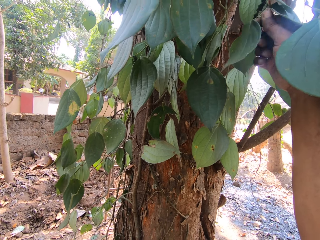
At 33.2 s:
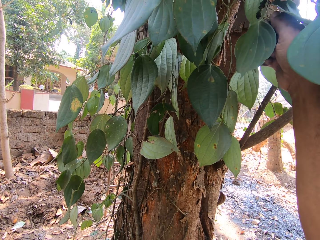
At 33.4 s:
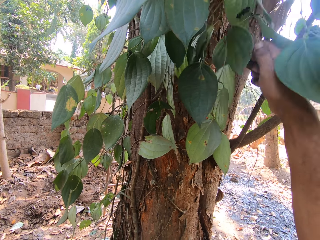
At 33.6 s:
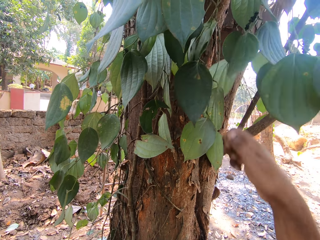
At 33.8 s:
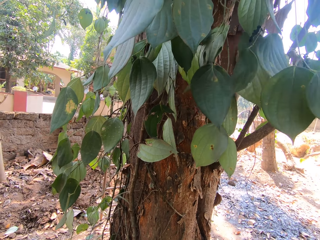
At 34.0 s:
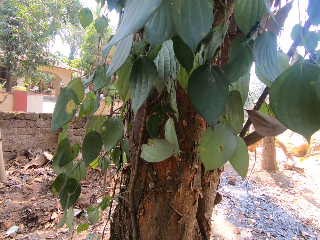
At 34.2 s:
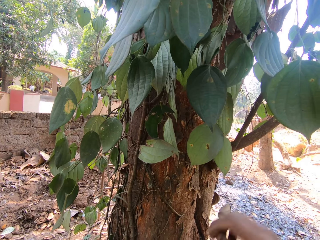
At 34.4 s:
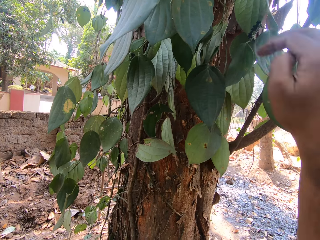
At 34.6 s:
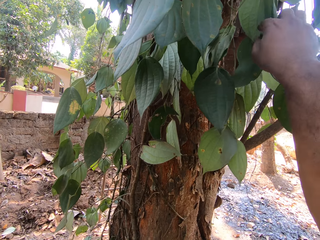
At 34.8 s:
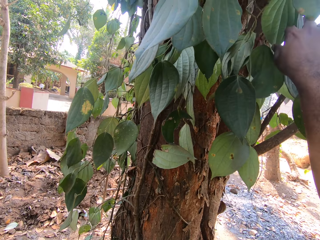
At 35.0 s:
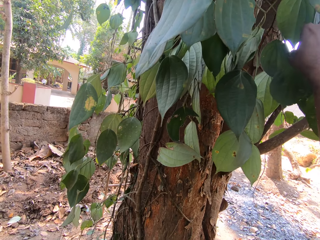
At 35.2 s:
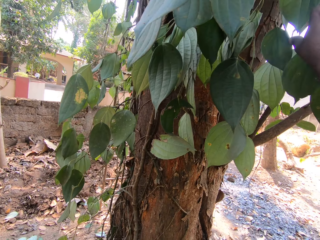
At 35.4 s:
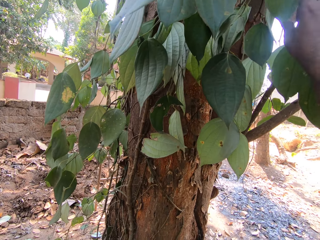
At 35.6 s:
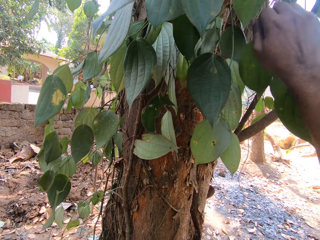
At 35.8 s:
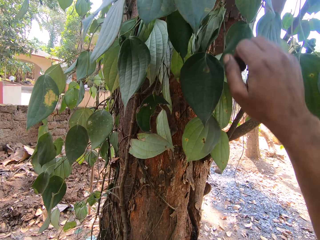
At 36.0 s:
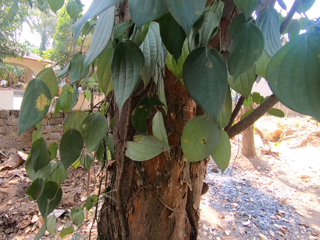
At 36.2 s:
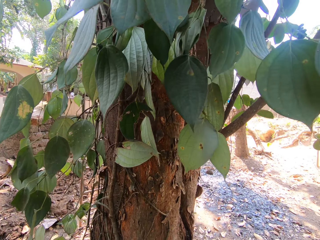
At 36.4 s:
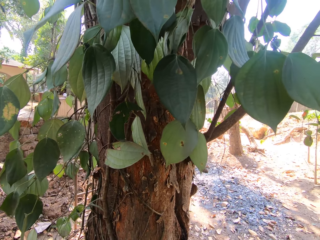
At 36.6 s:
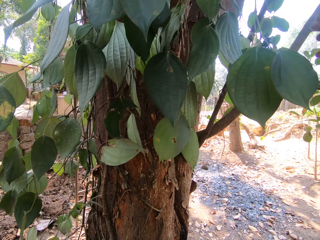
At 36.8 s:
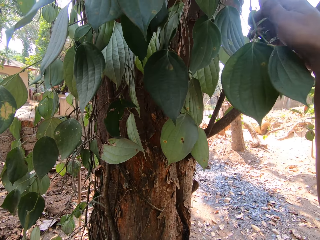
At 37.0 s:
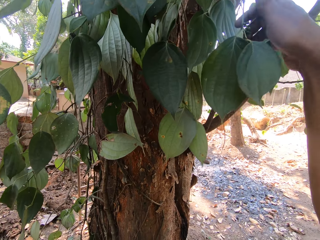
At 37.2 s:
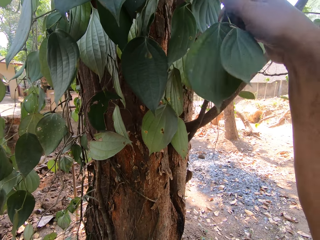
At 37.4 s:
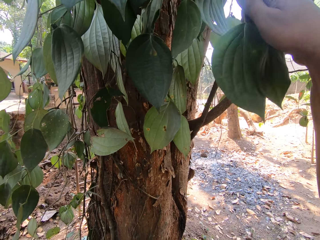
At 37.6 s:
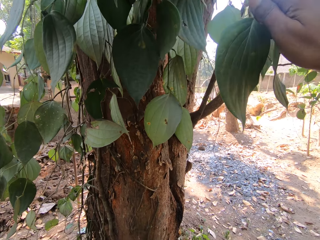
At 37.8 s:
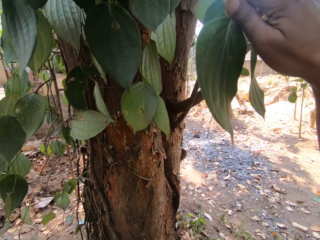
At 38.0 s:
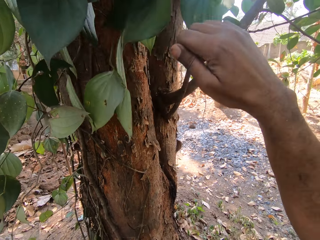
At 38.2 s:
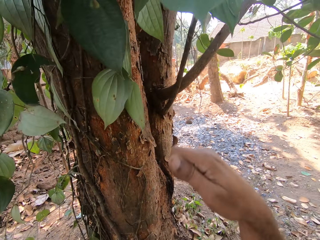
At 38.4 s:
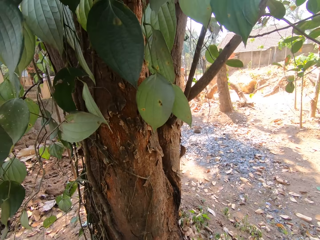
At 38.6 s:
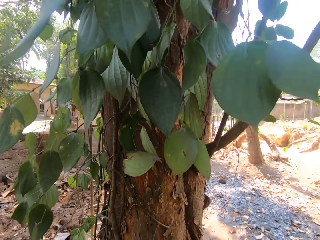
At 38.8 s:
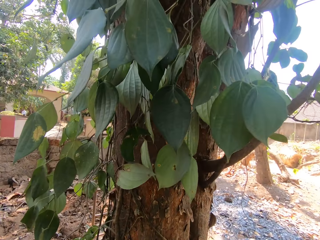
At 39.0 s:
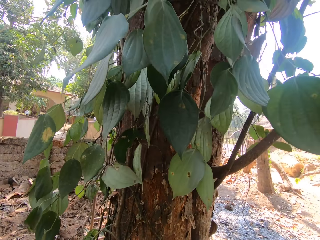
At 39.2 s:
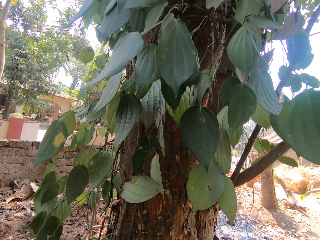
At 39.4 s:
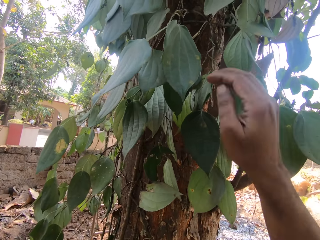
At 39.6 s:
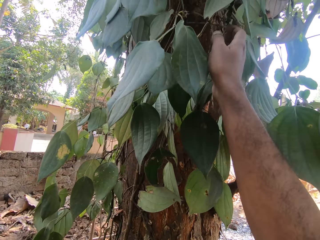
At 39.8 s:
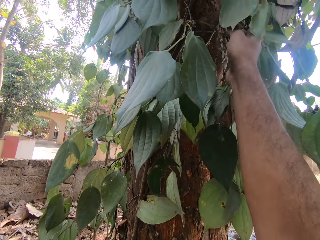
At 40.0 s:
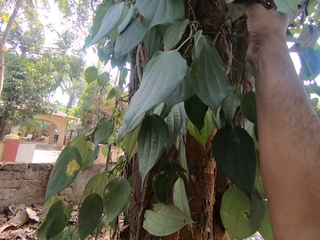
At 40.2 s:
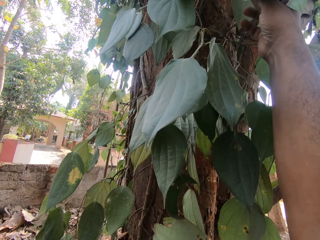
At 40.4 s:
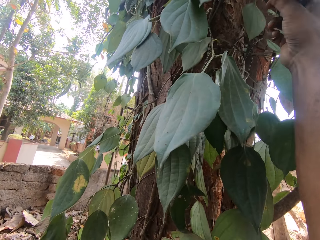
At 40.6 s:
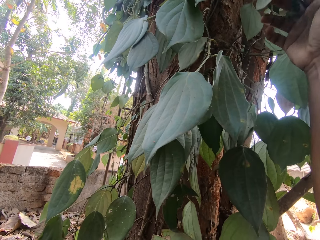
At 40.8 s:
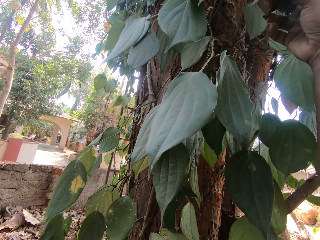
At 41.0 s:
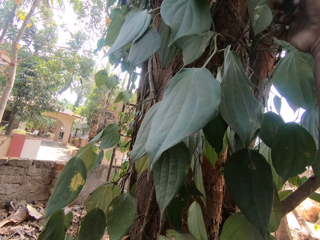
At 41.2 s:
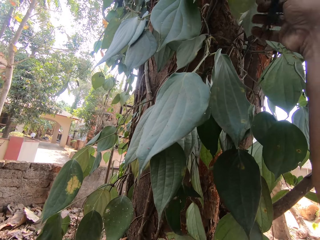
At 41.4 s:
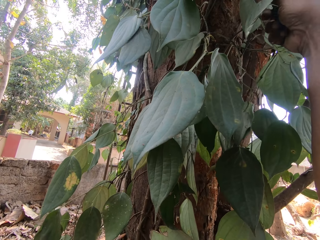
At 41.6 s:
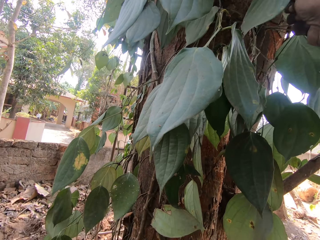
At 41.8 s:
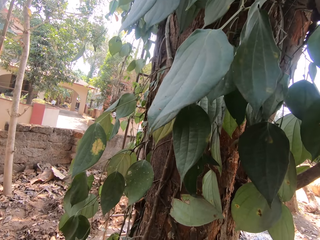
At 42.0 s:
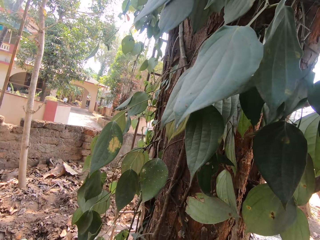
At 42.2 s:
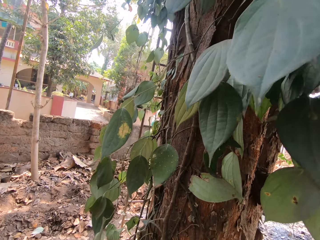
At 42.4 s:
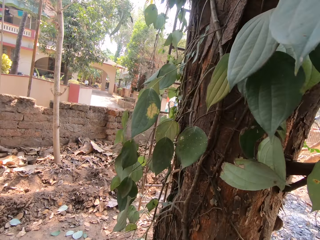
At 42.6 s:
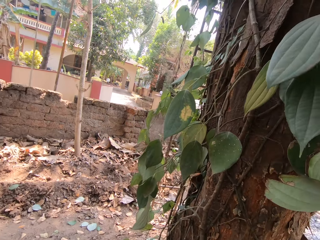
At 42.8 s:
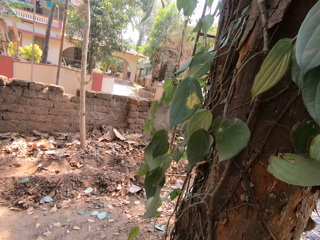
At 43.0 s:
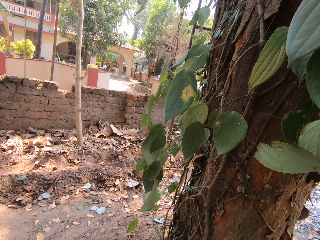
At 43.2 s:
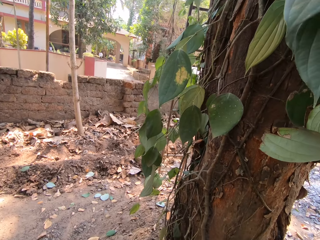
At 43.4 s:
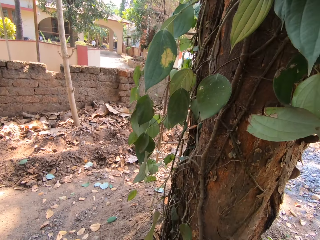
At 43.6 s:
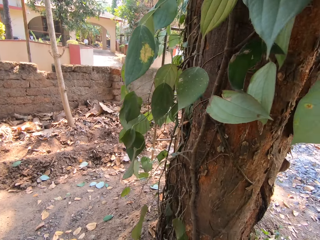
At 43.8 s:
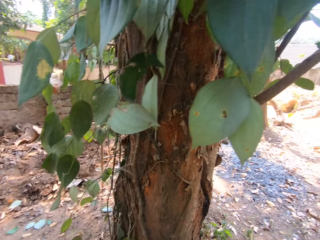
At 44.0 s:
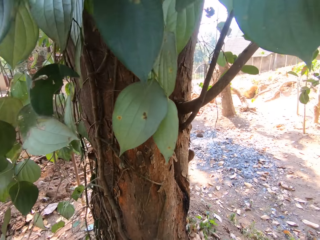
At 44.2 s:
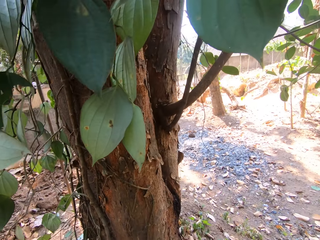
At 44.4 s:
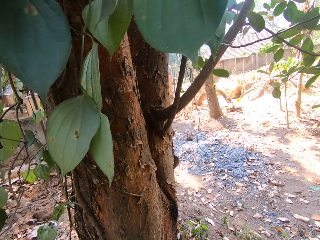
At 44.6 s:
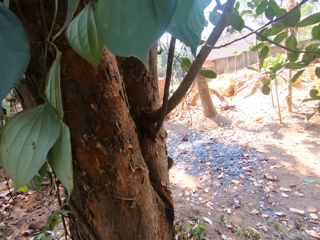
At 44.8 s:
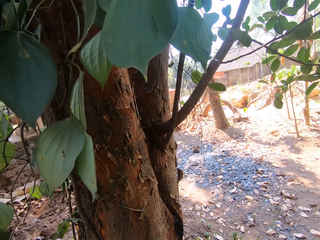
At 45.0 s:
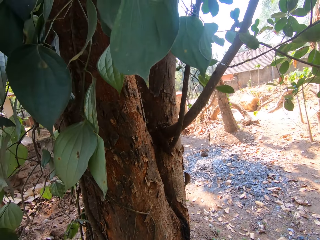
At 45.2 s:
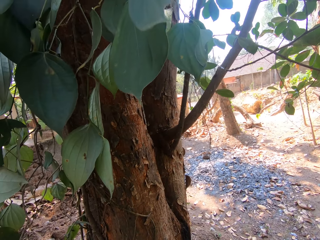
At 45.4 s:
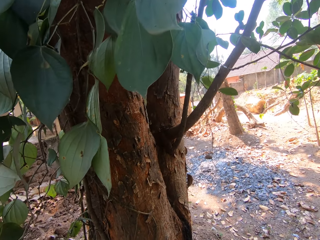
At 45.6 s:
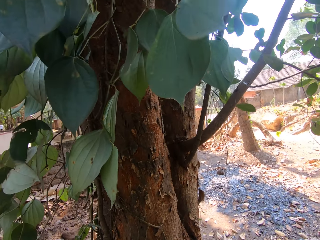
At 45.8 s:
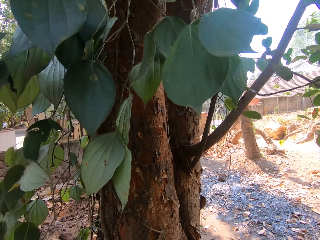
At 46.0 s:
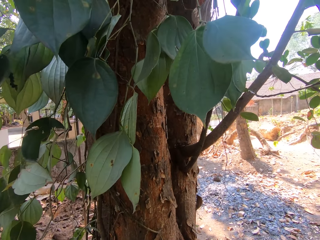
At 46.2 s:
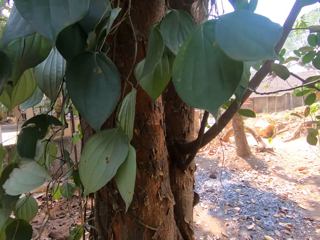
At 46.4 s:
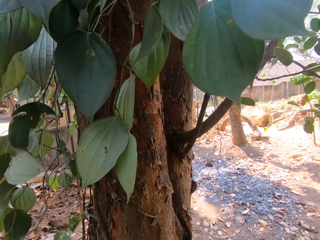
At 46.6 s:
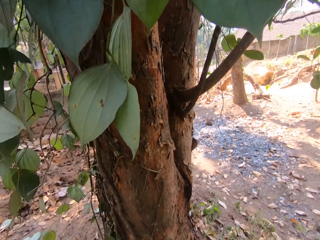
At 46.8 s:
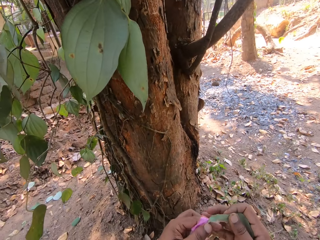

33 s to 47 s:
The camera wearer plucks a leaf or some fruits on the tree with his right hand. He plucks a leaf on the tree with his right hand again. He places the fruits down. He plucks a leaf or some fruits on the tree with his right hand. He plucks a leaf on the tree with his right hand again. He places the fruits down. He looks around.

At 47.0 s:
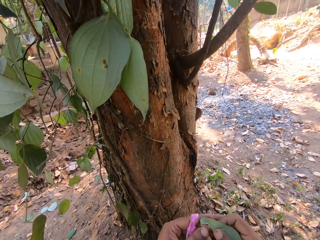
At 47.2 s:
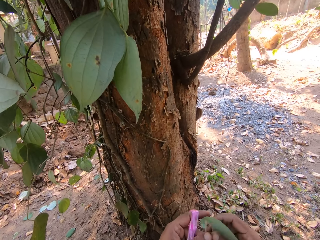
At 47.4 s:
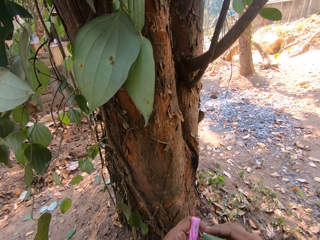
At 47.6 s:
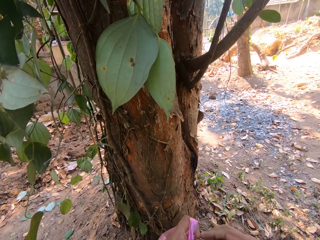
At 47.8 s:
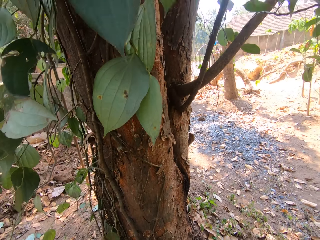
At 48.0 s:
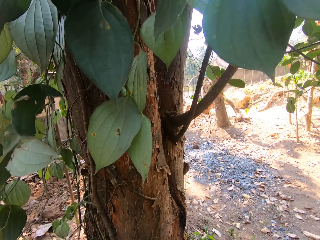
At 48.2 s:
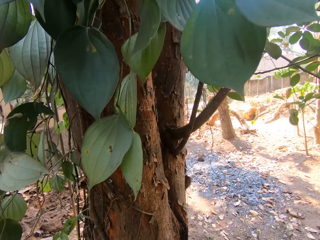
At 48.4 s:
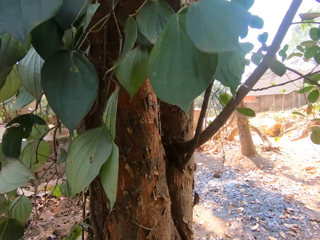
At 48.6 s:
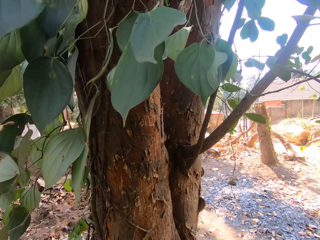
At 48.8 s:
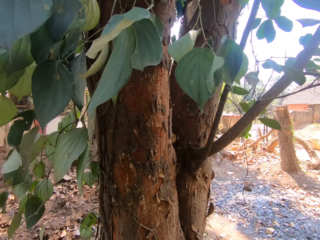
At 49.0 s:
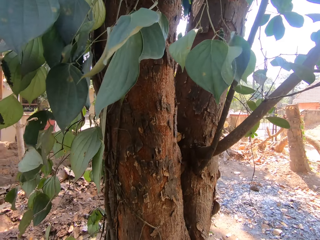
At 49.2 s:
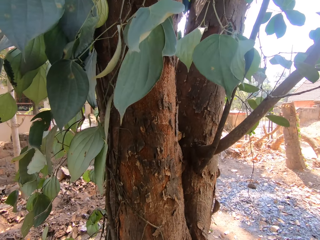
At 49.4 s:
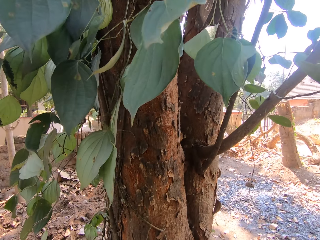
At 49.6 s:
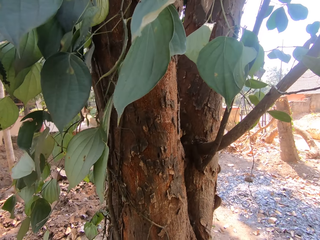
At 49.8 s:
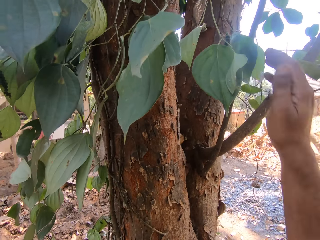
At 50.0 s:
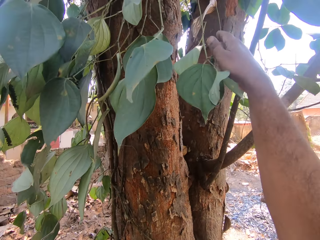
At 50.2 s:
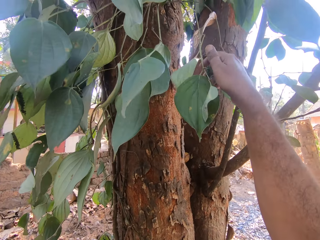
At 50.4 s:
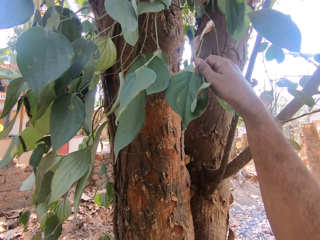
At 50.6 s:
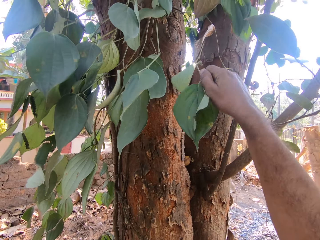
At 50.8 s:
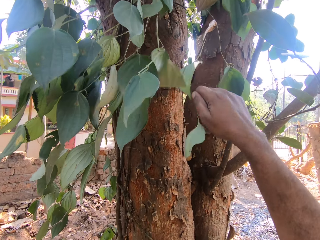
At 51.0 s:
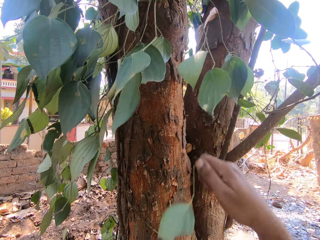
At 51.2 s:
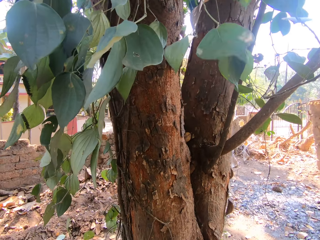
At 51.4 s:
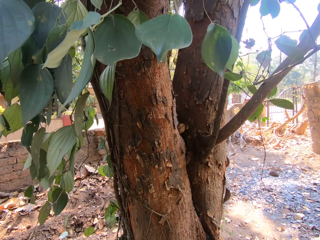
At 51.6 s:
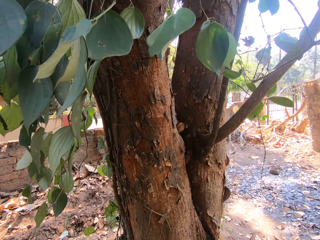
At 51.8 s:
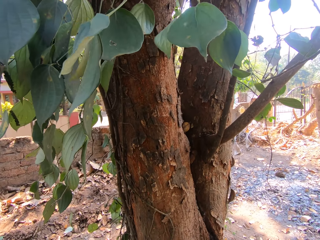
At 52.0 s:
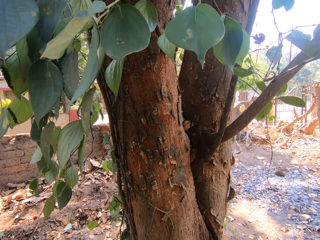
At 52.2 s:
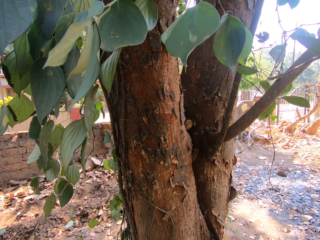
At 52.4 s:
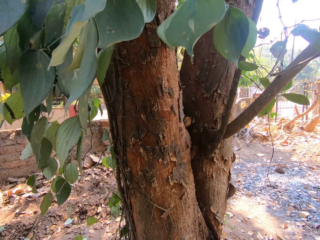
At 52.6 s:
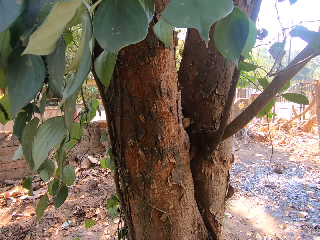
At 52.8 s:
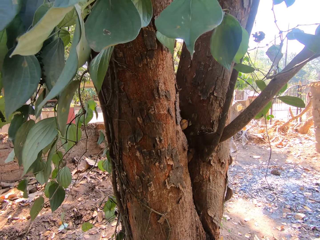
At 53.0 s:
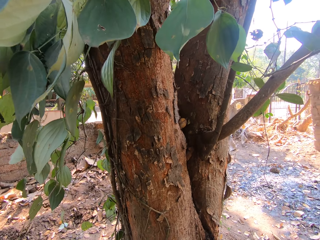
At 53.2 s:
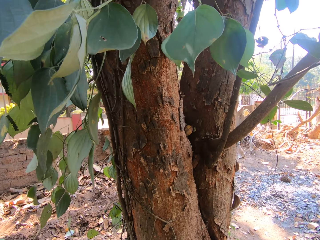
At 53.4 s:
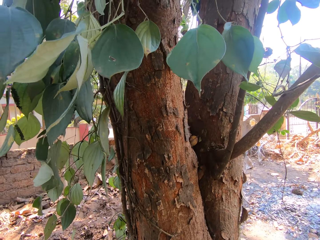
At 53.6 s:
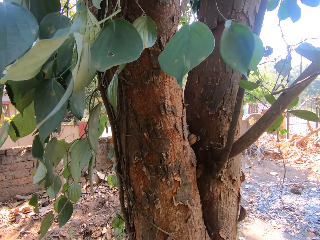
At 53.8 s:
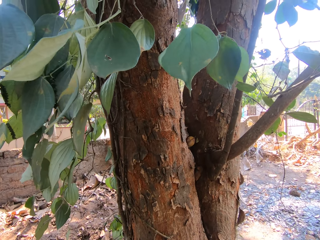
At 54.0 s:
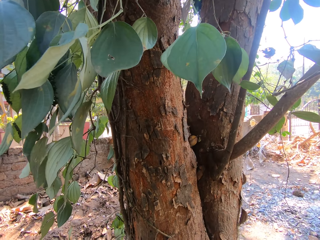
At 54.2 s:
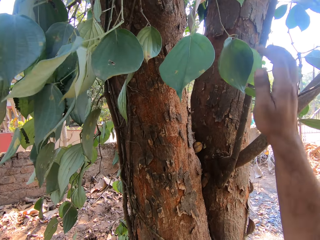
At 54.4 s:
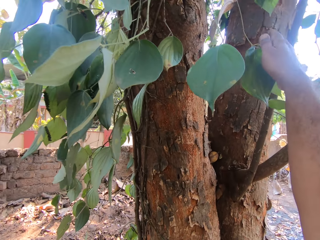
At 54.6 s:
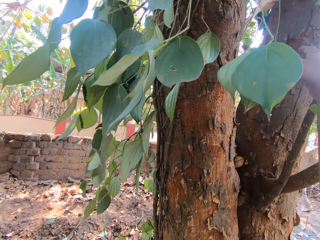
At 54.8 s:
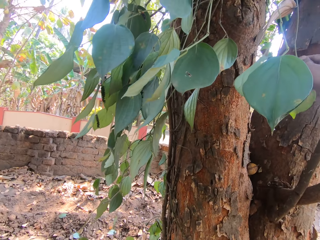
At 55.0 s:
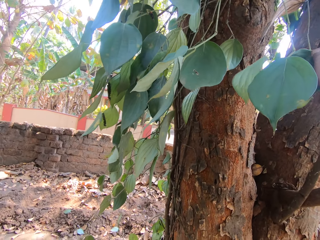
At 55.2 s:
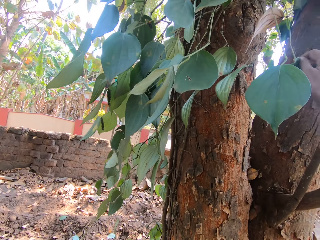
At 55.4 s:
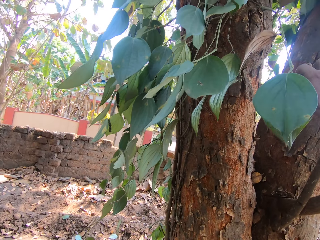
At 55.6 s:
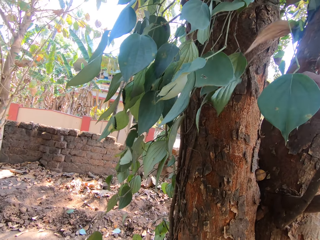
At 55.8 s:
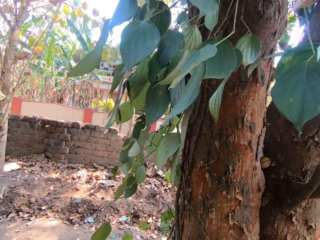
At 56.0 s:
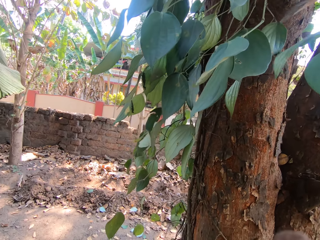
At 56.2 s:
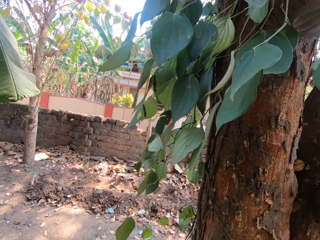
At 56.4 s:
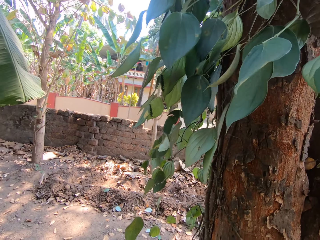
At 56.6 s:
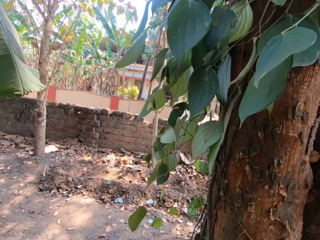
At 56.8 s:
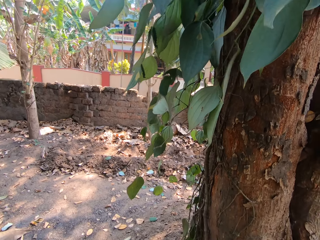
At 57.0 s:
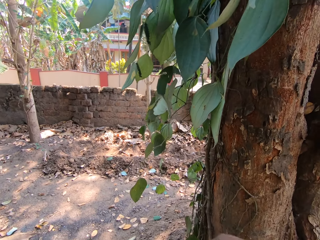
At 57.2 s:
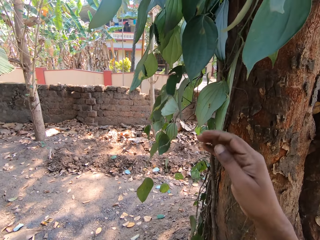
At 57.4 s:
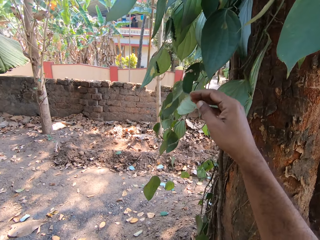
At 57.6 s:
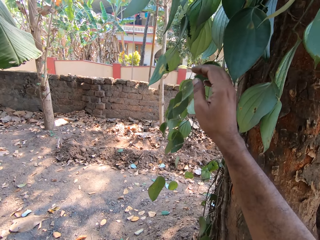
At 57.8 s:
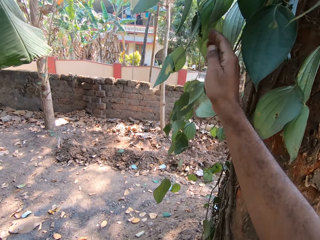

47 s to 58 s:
The camera wearer fondles a leaf in his right hand. He plucks a leaf or some fruits on the tree with his right hand. He places the fruits down. He plucks a leaf or some fruits on the tree with his right hand.
